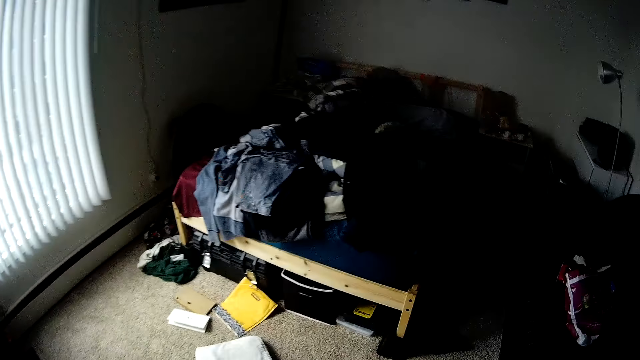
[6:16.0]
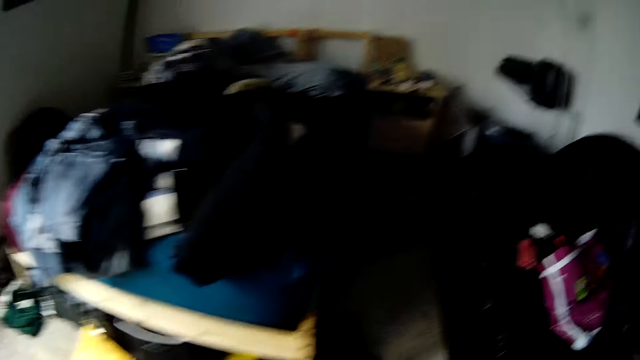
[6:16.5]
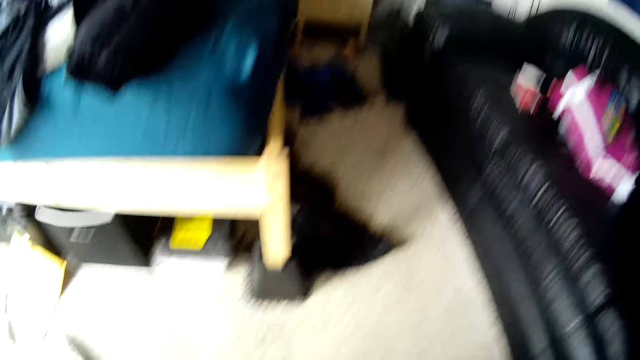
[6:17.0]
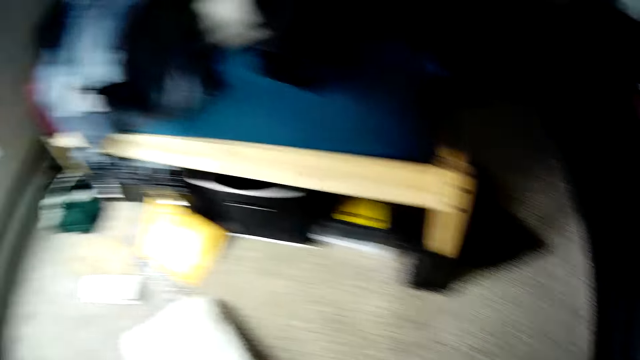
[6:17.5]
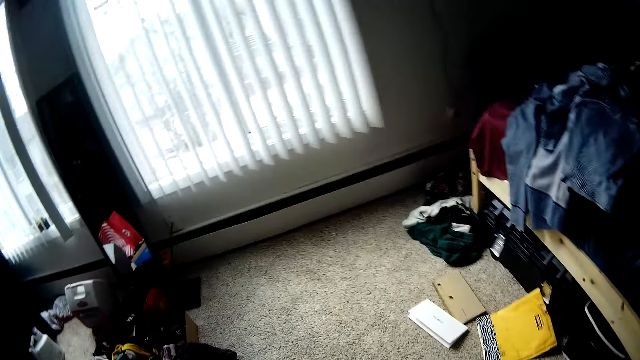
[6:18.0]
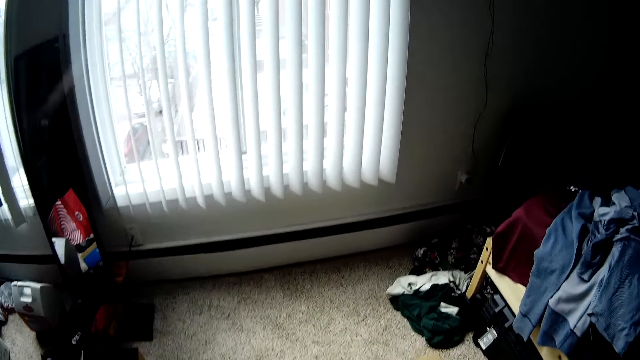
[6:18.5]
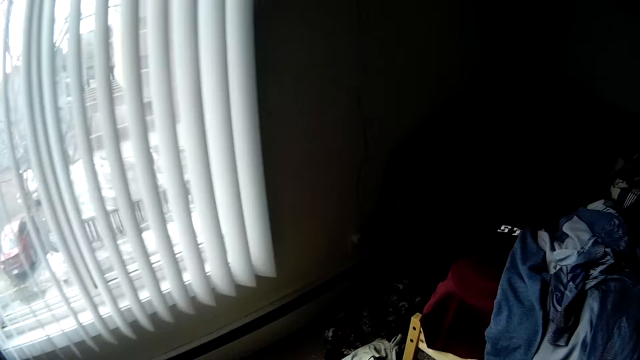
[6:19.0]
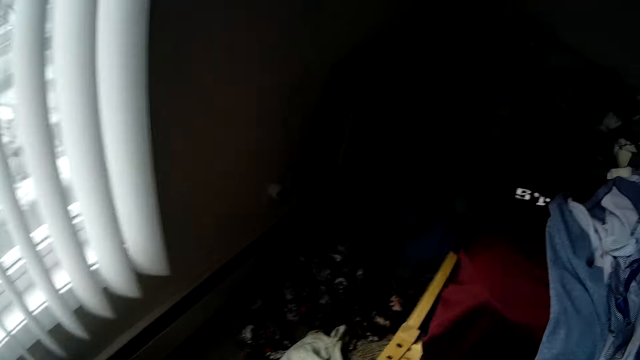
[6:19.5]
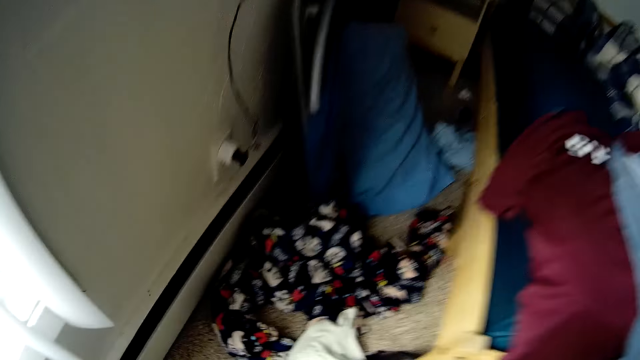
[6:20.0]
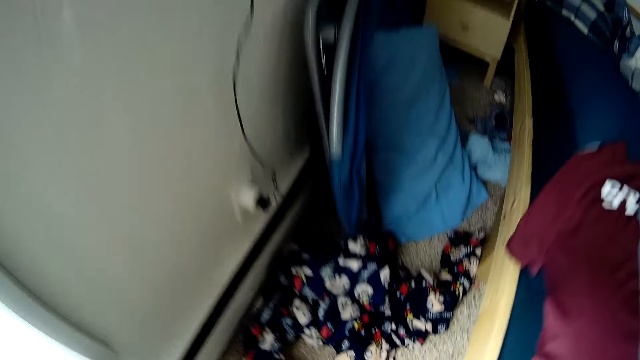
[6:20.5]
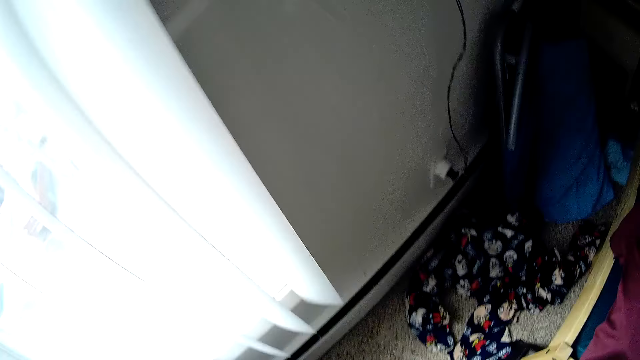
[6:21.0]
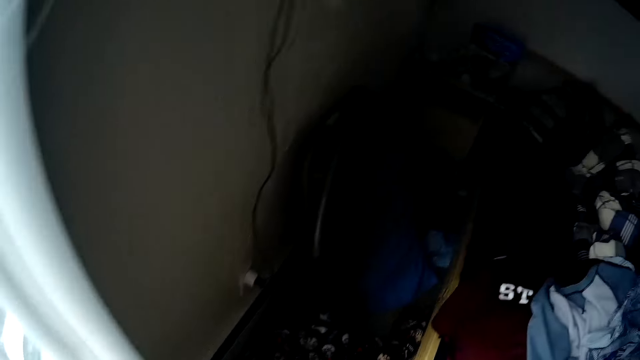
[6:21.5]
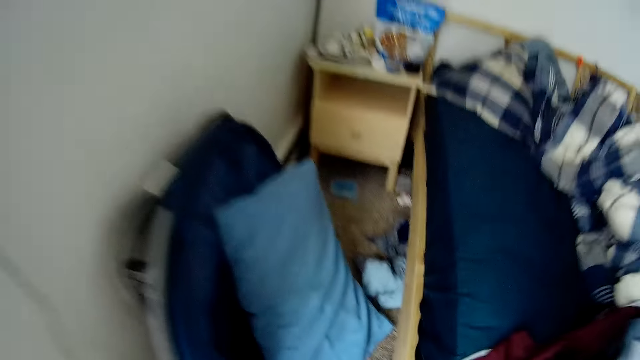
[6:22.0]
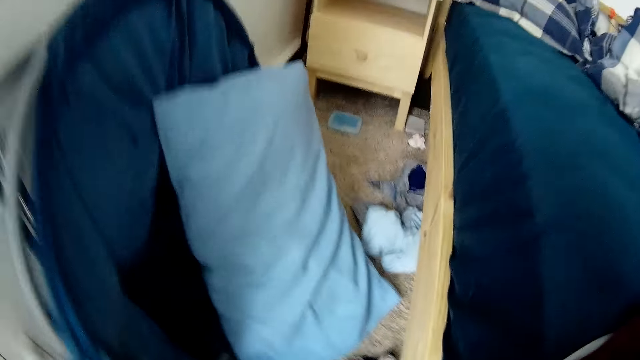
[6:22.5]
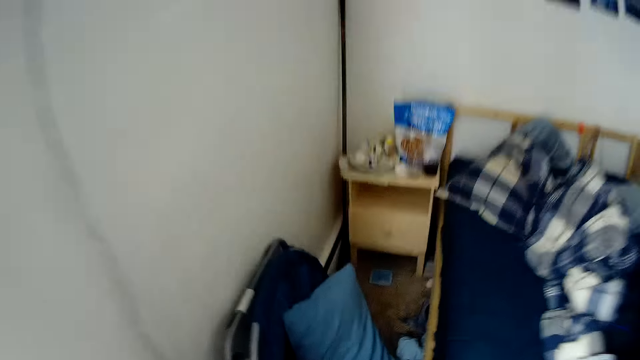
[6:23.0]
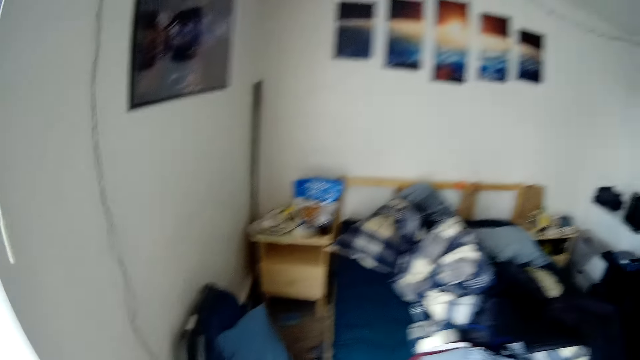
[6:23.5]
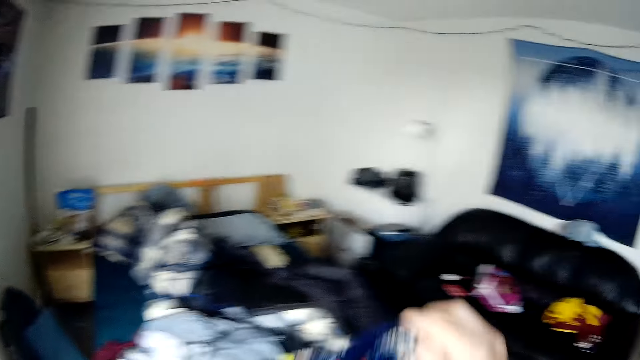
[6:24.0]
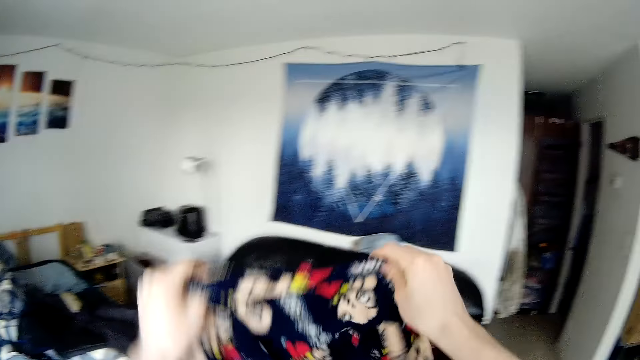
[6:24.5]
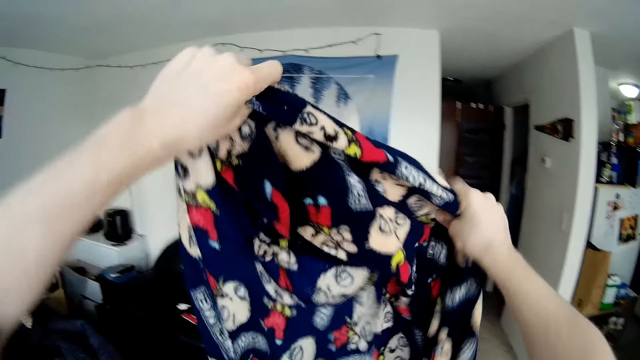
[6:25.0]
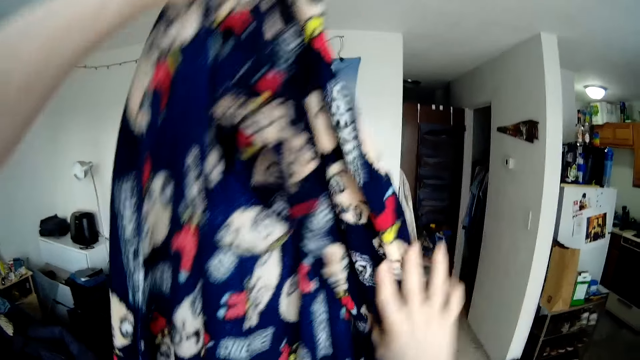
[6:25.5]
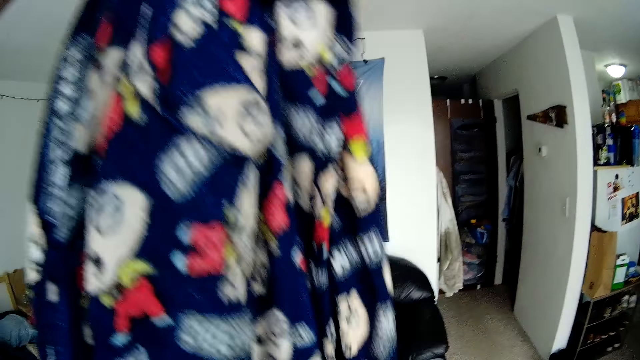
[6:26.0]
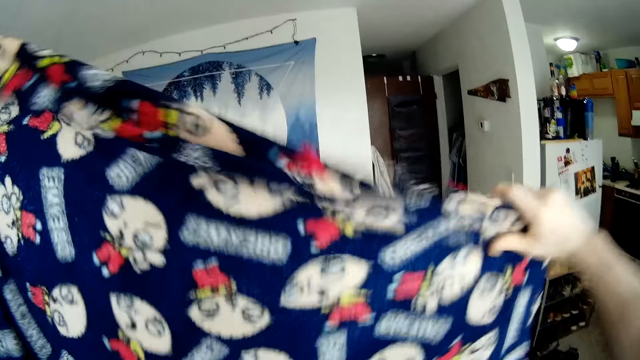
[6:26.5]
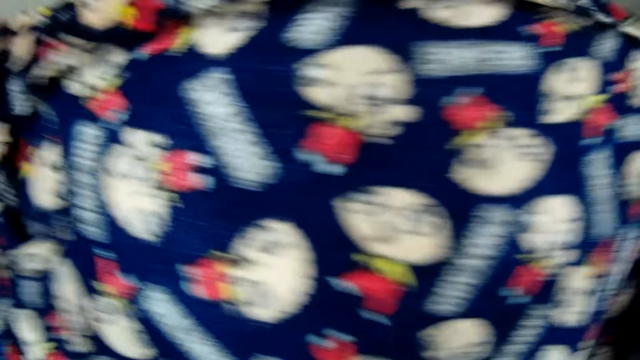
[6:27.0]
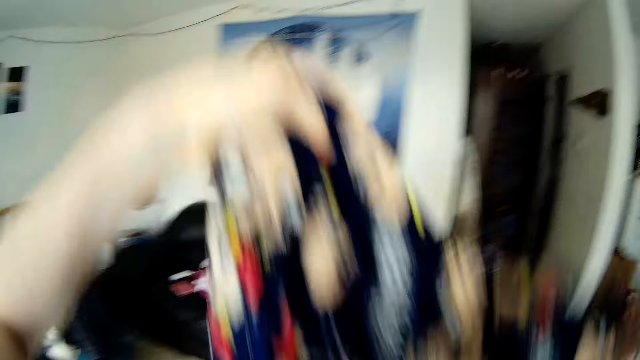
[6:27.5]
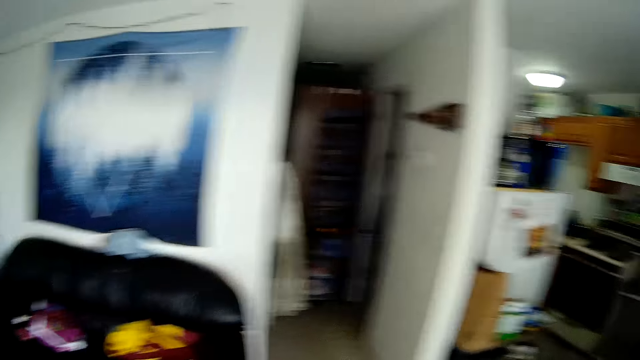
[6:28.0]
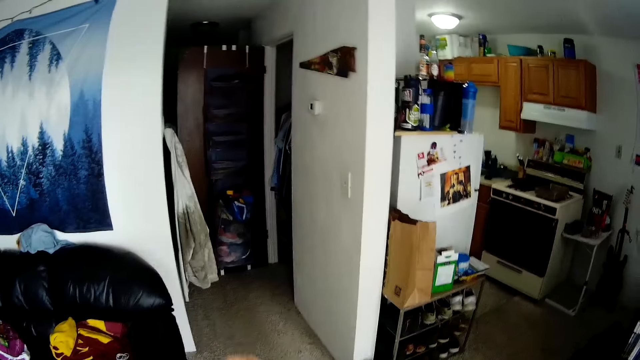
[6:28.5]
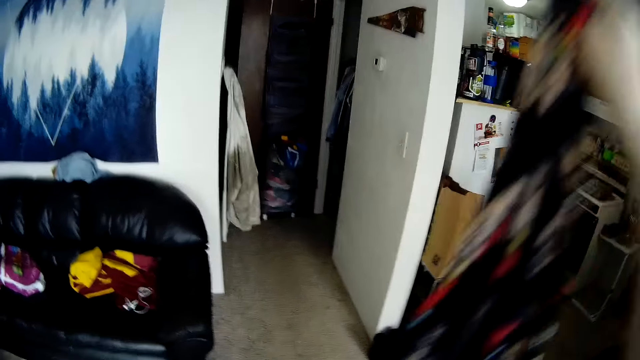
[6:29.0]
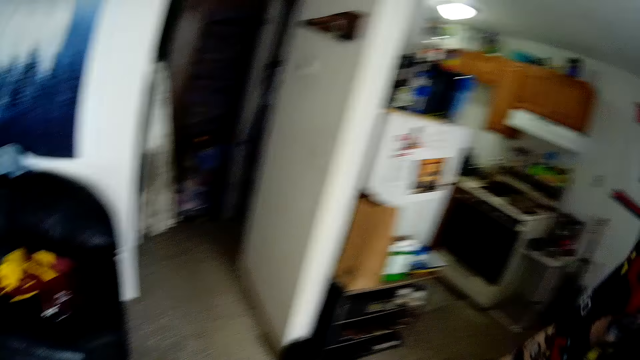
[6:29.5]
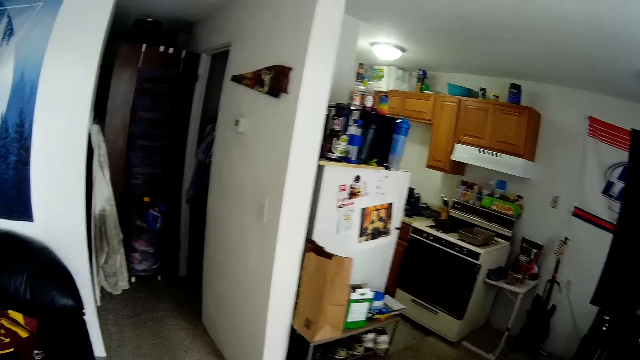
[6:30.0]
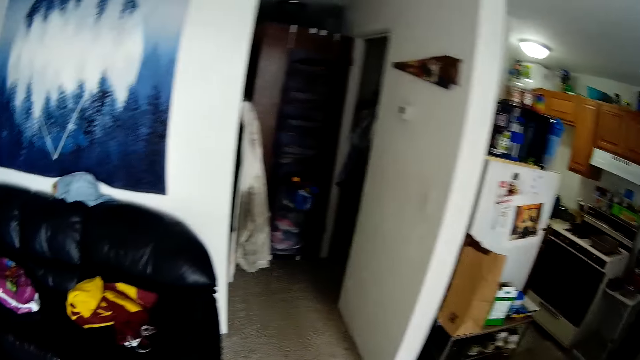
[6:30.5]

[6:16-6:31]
The camera wearer looks under the bed. They turn around the room. They pick up a cloth. They raise the cloth. They fold the cloth with both hands. They stretch the cloth. They raise the cloth.

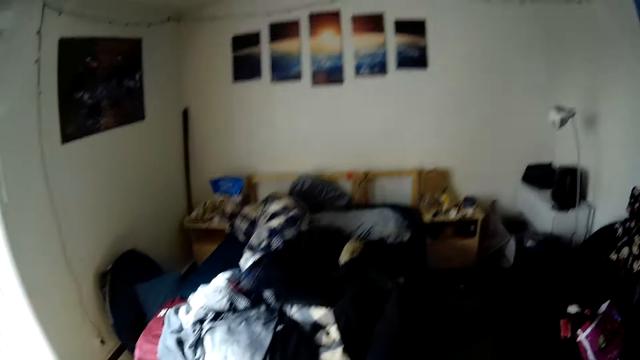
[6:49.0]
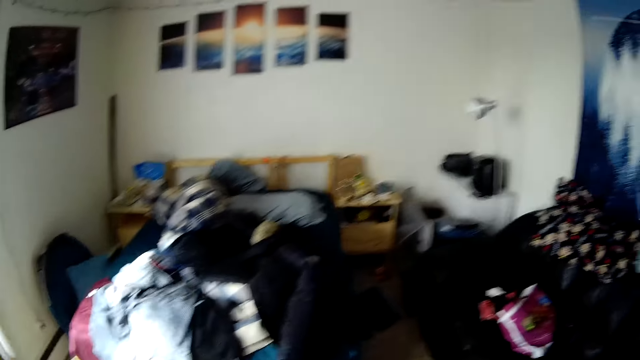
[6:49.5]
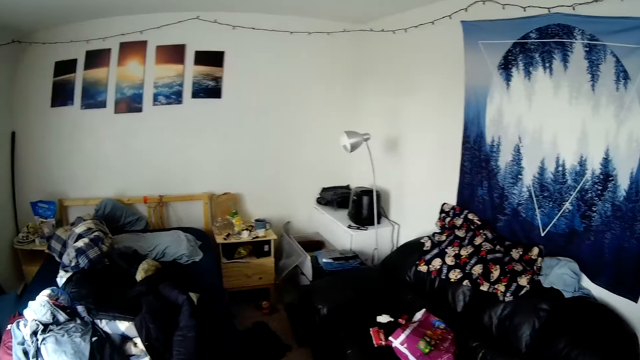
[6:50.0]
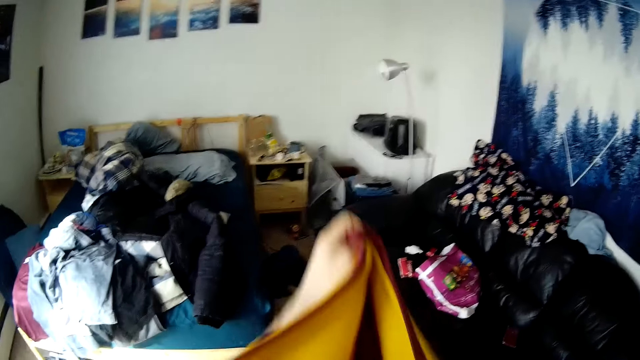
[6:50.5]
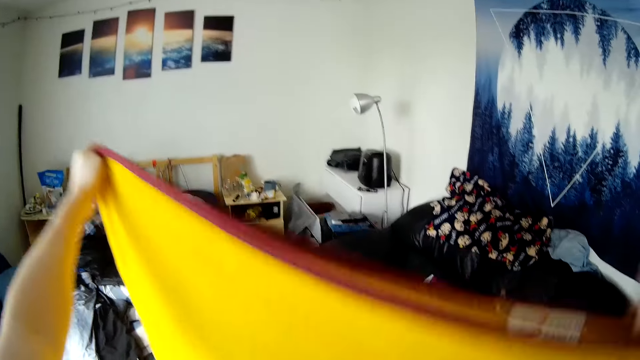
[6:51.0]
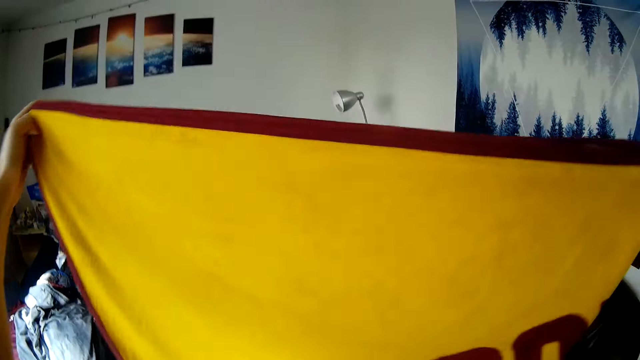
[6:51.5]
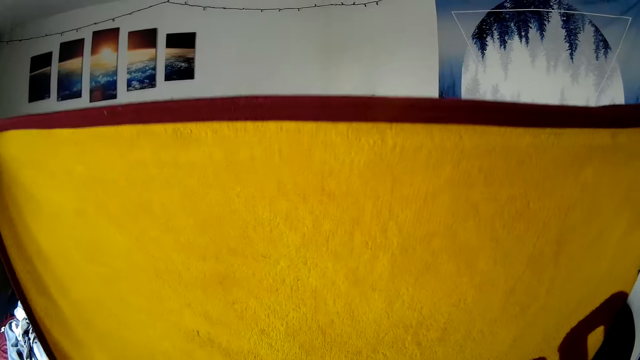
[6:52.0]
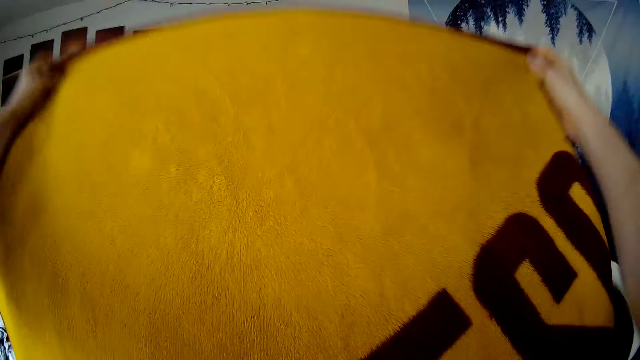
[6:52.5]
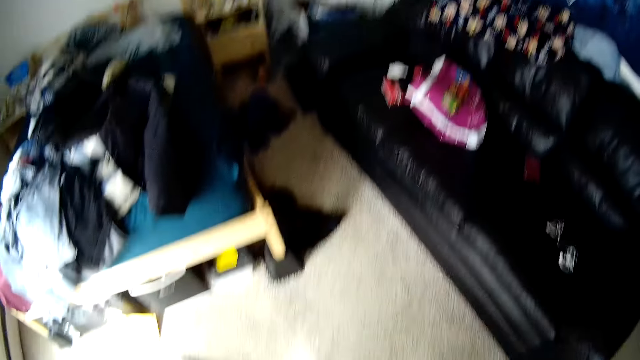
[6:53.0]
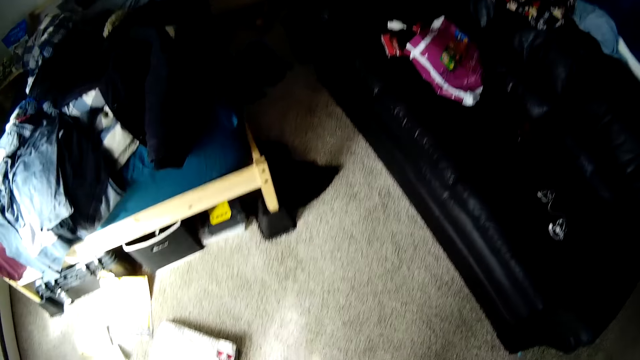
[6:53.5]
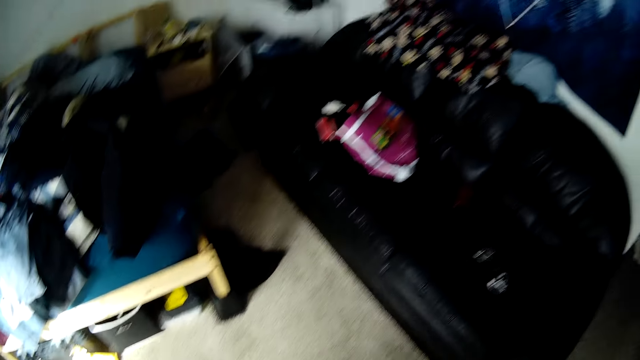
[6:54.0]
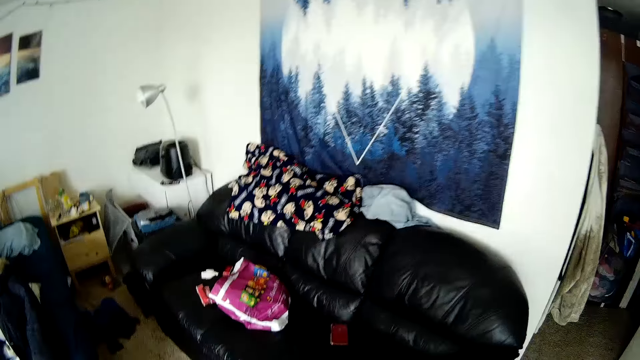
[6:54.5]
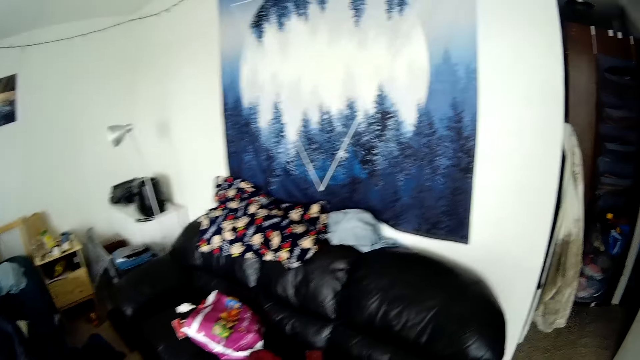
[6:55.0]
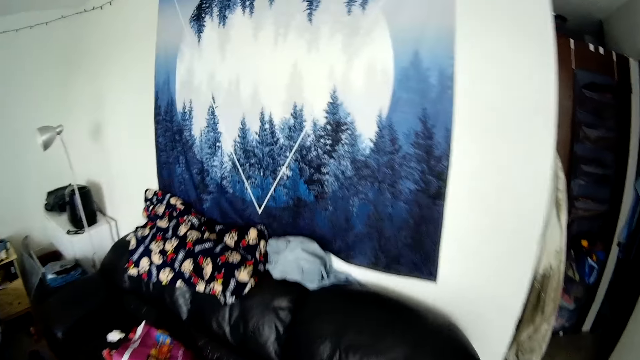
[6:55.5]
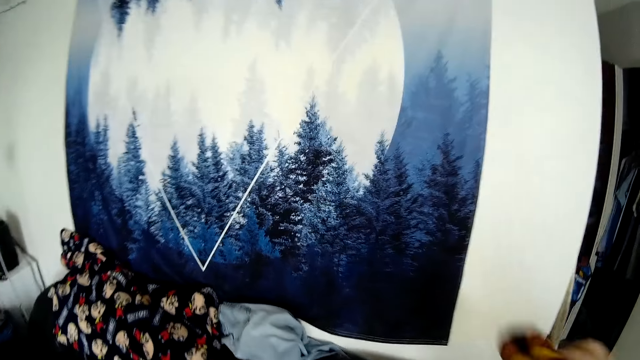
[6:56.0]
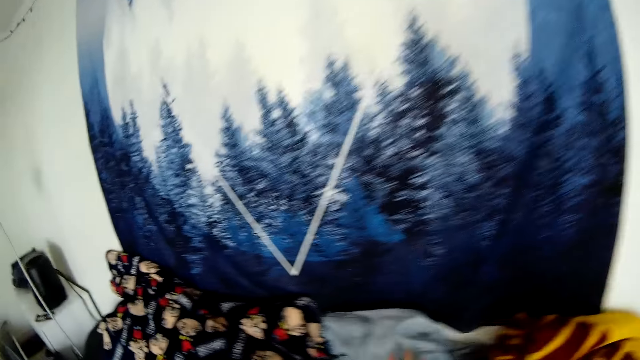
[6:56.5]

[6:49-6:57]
The camera wearer folds a cloth. They stretch the cloth. They fold the cloth. They drop the cloth on the chair.
